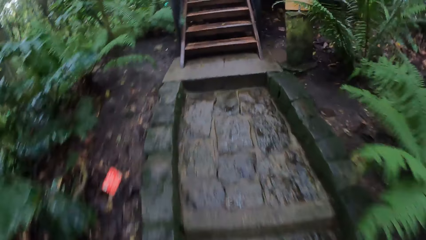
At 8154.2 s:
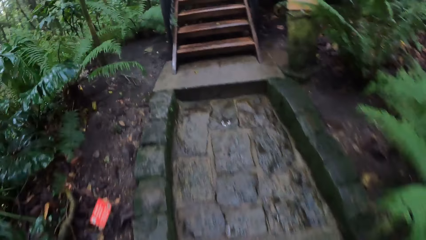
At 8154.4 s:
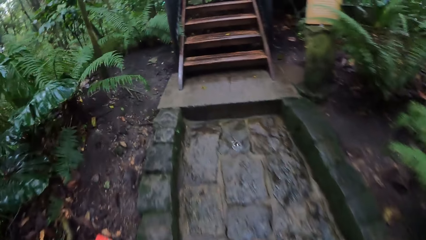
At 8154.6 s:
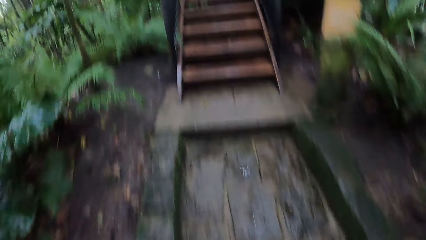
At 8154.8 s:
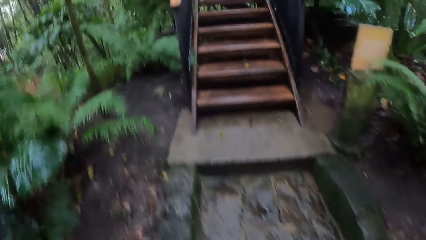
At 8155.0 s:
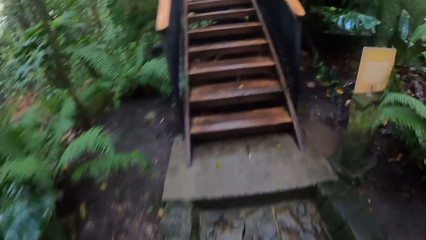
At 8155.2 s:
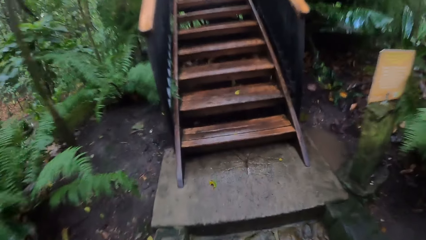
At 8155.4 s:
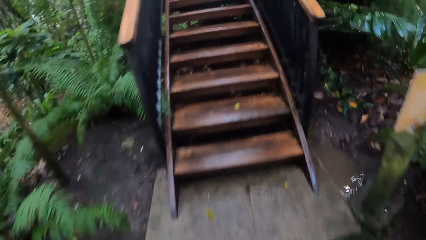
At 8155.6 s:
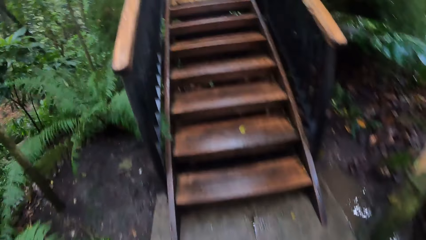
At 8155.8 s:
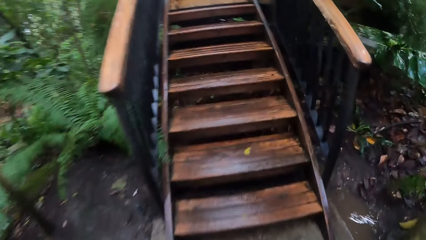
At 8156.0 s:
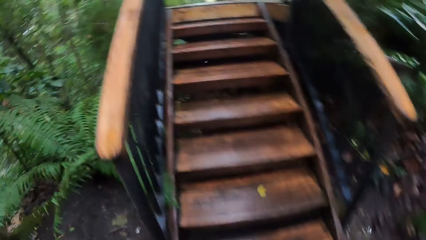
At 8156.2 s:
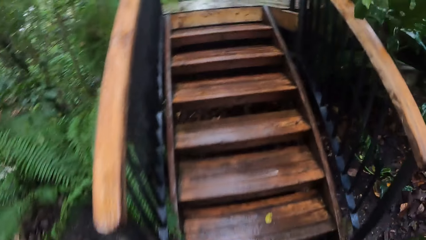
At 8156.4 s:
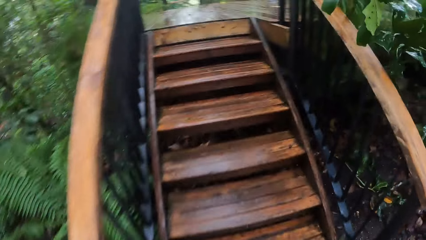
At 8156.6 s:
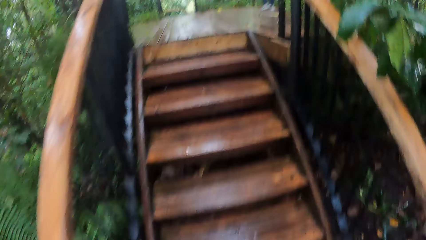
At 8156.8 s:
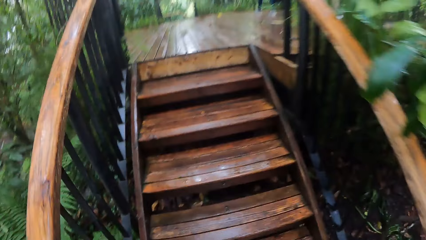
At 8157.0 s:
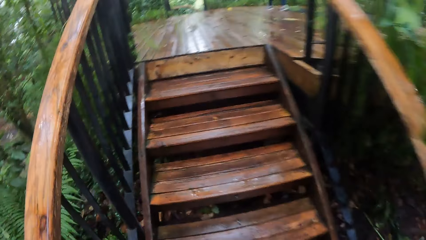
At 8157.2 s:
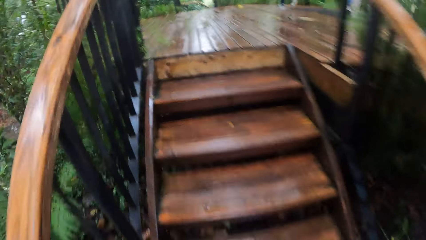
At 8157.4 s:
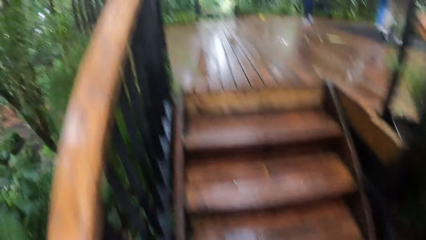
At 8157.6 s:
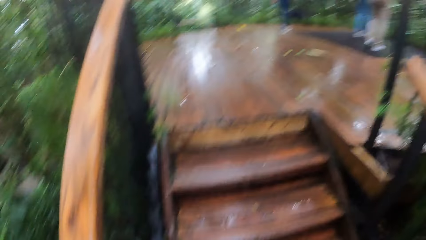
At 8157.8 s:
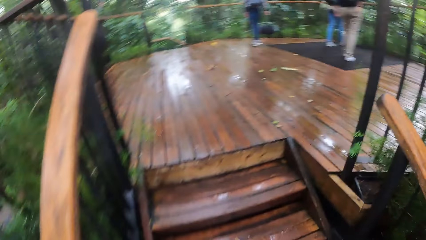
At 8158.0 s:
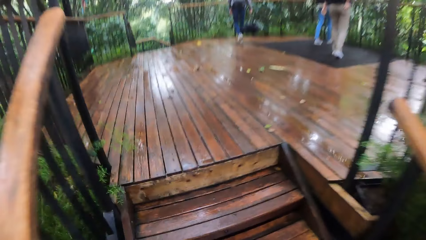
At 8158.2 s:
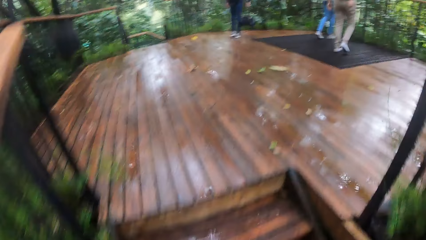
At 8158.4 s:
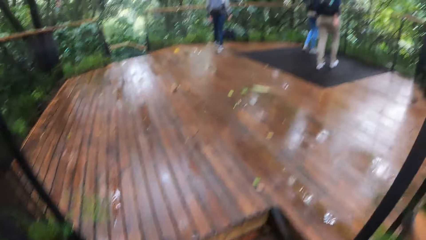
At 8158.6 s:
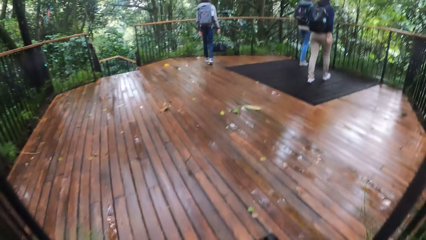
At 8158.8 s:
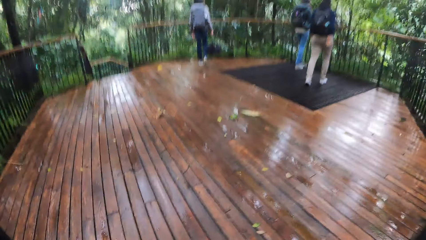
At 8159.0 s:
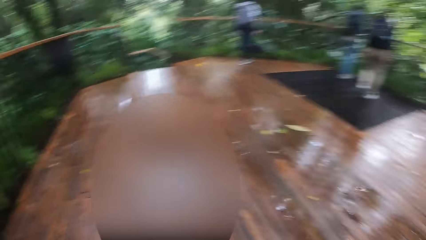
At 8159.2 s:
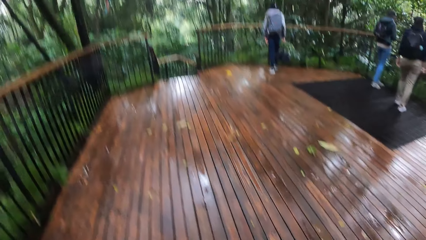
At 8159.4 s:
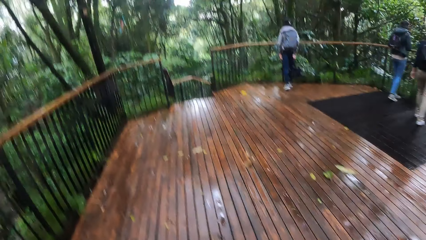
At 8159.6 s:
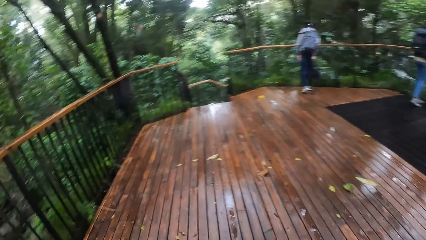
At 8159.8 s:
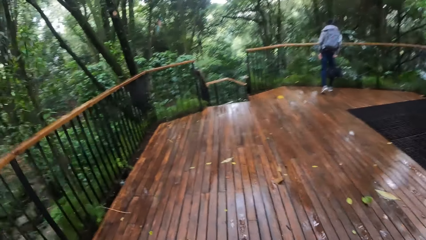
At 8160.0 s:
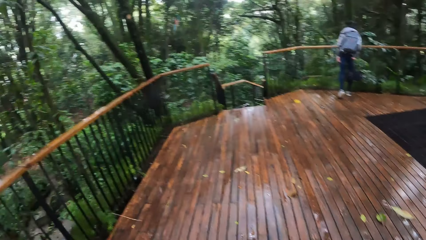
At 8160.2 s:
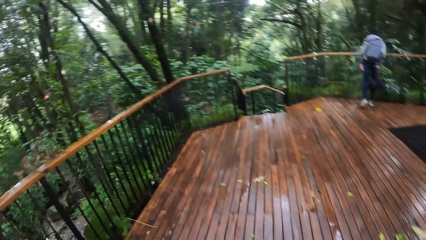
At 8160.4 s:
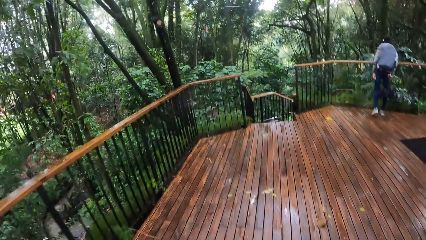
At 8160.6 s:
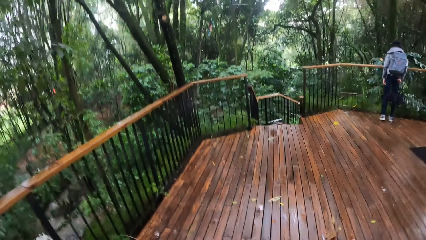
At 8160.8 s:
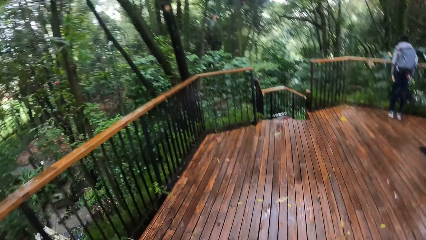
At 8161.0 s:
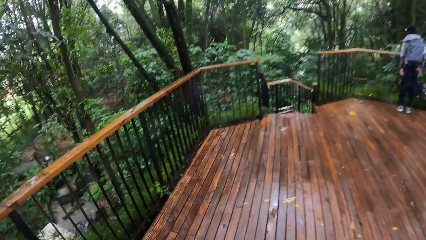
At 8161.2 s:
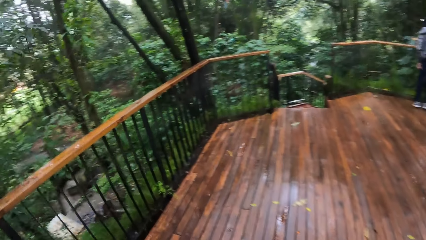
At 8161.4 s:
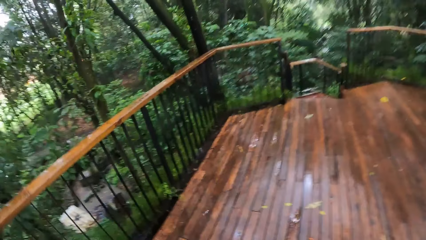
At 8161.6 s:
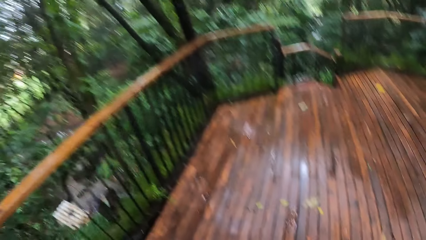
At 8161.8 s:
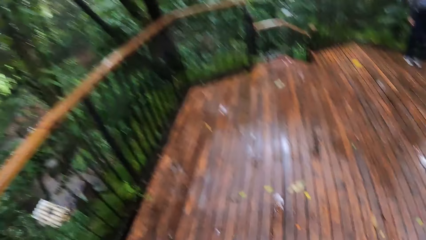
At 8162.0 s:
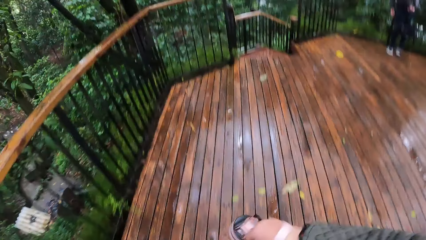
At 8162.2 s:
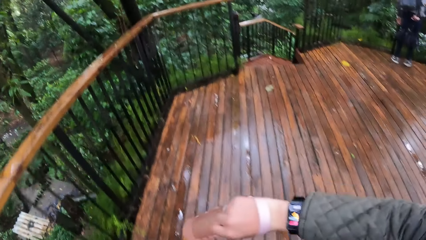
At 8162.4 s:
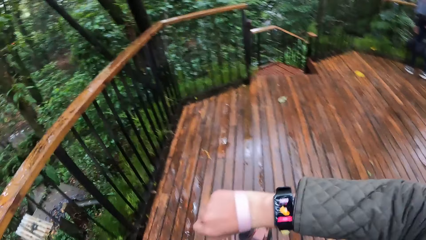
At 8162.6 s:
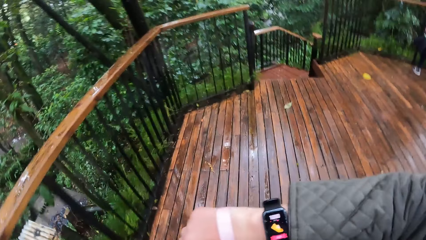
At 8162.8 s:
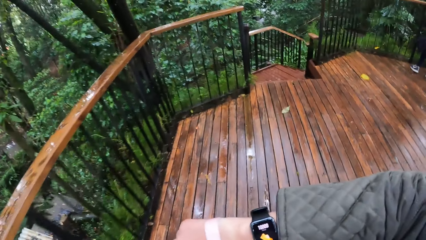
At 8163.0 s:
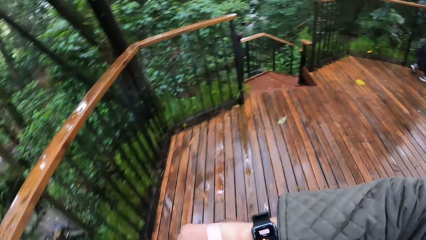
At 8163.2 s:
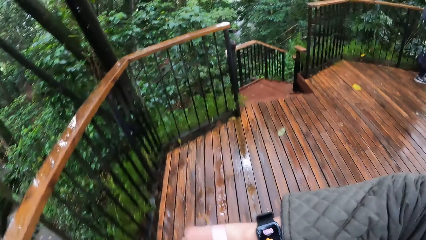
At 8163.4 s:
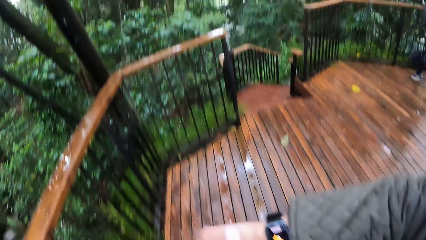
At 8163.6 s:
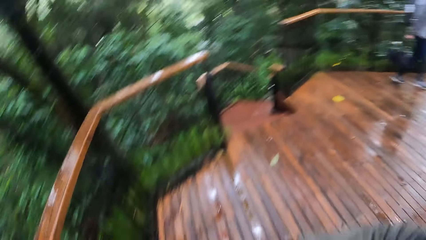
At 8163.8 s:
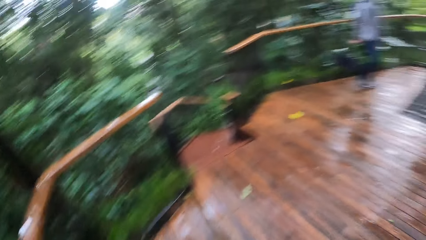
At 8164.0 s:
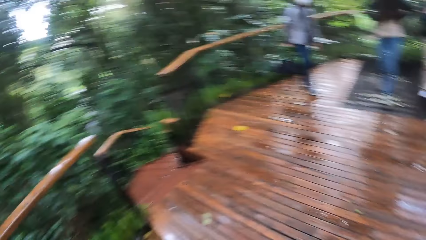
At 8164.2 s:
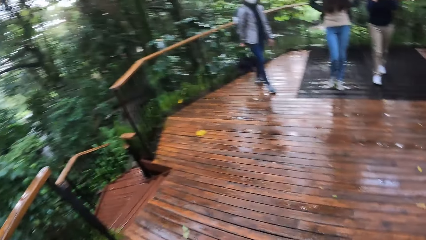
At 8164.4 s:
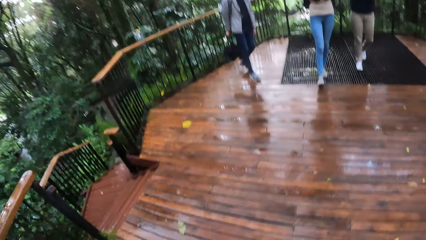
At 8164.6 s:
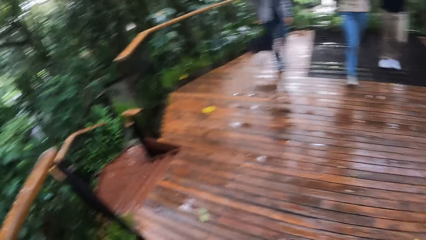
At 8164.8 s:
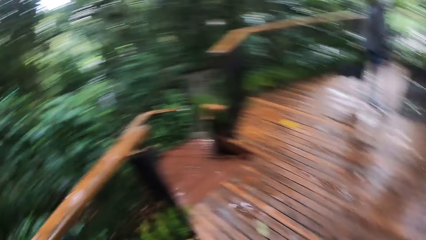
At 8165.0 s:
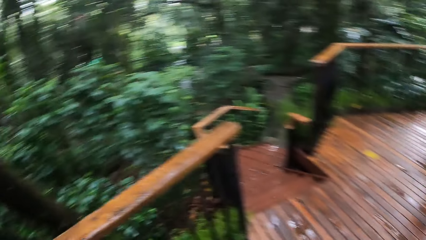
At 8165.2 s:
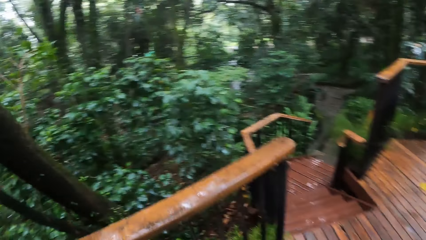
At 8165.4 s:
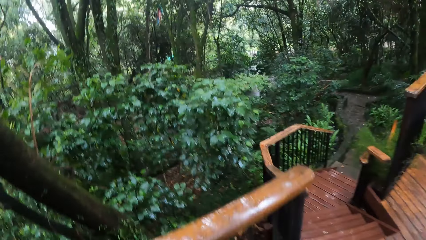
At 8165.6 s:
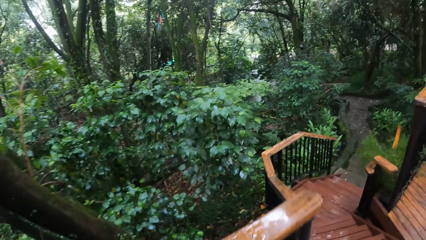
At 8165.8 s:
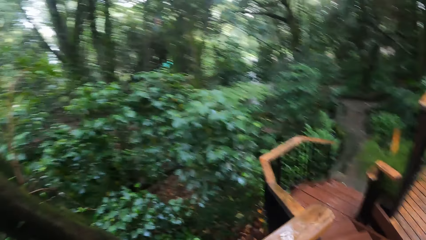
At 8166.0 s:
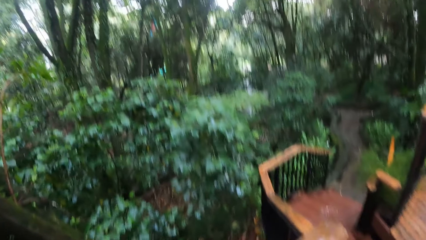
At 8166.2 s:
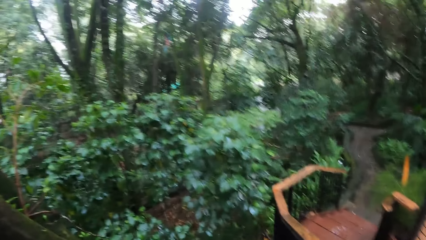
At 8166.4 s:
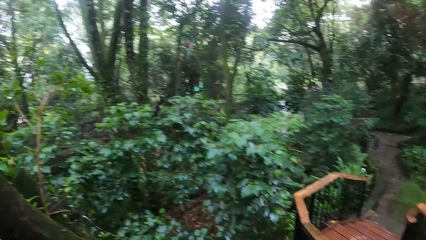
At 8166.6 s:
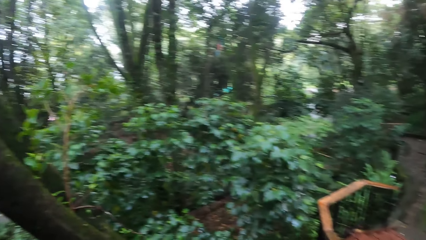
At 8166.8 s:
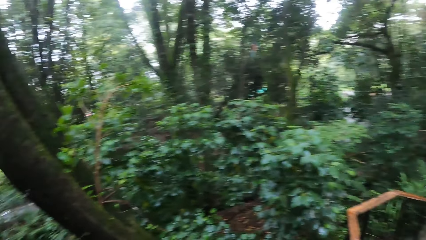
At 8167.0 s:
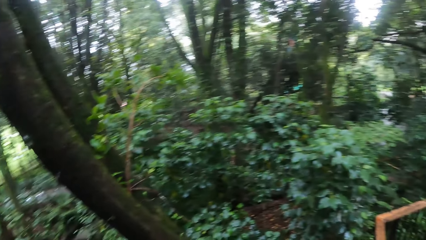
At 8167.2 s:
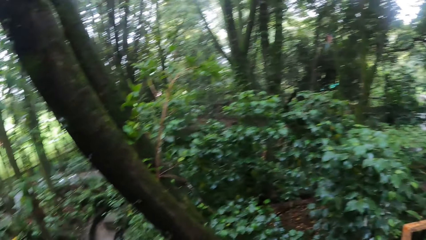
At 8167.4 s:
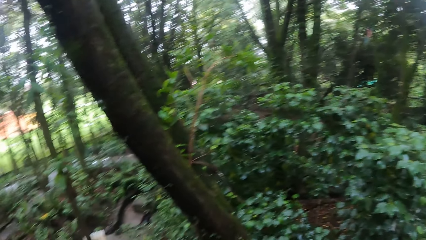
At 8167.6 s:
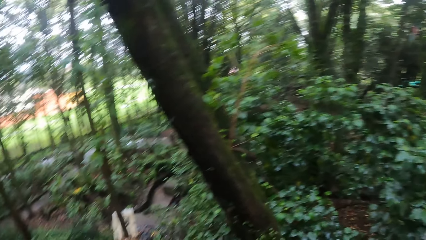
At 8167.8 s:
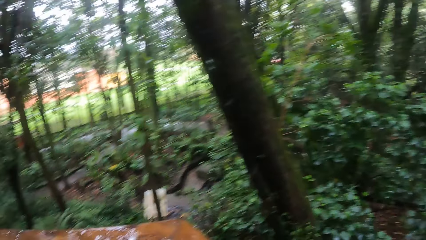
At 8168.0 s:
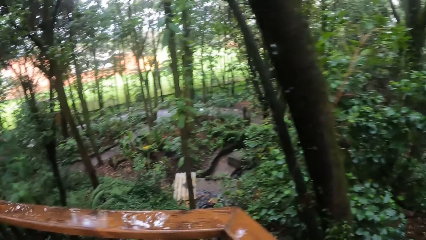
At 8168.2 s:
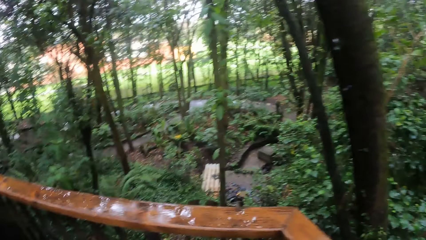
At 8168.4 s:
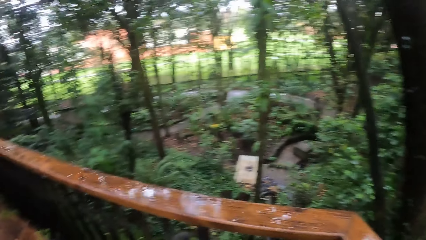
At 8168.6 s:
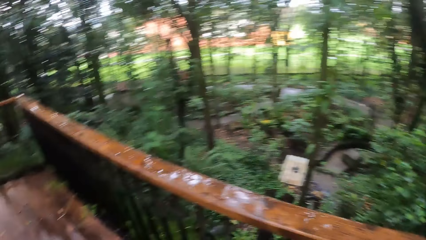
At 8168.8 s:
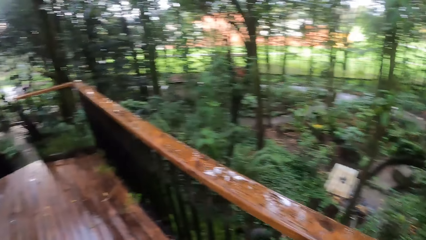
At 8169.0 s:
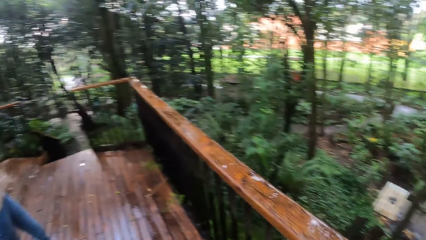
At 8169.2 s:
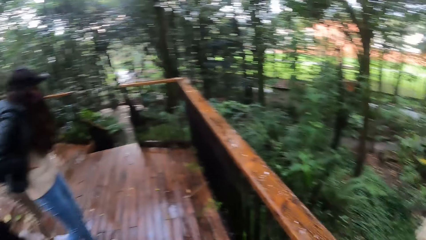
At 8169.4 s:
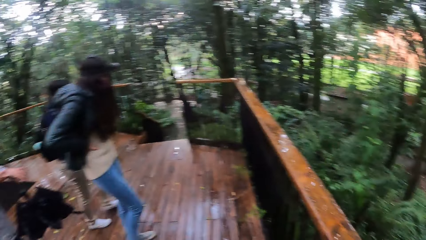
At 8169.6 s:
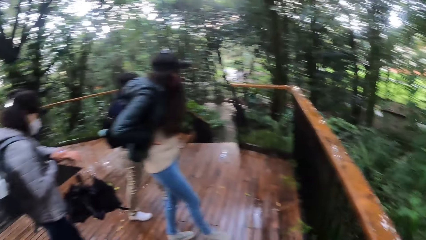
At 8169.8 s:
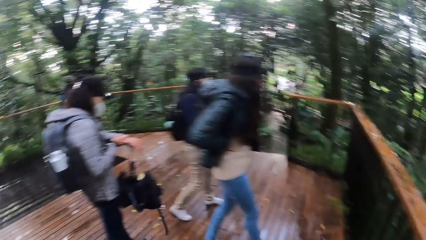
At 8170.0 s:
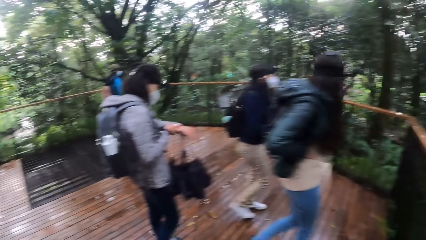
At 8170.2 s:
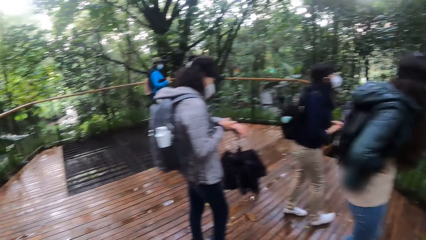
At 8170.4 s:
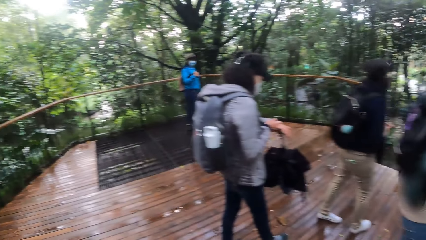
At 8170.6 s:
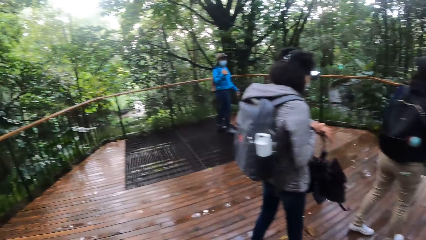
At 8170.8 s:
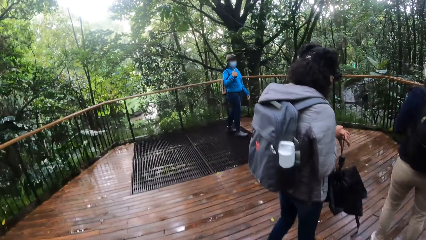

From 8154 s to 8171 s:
The camera wearer climbs a staircase. Women walk to a balcony rail. The camera wearer walks to the balcony rail. He raises his right hand and looks at the watch. The women walk away from the balcony rail. The camera wearer looks around.
